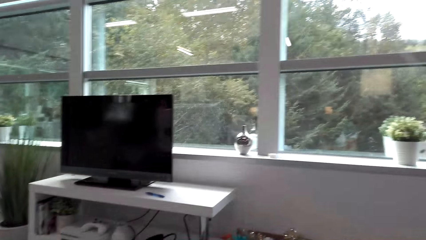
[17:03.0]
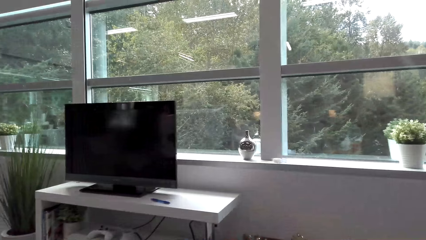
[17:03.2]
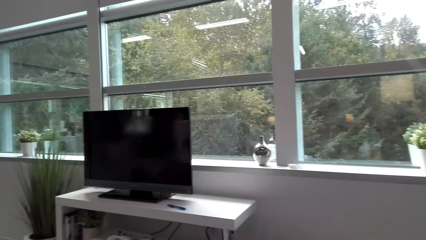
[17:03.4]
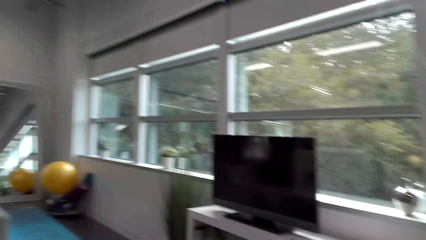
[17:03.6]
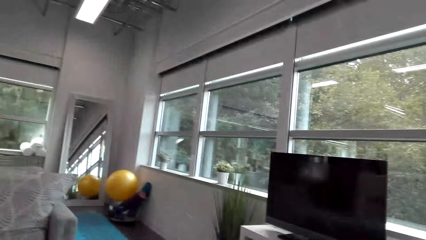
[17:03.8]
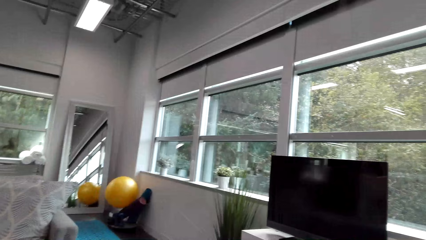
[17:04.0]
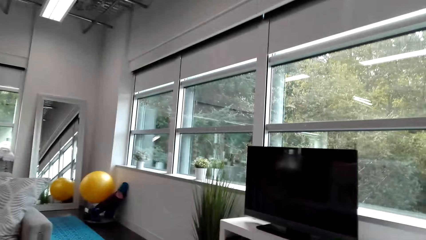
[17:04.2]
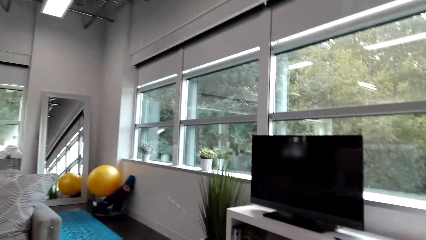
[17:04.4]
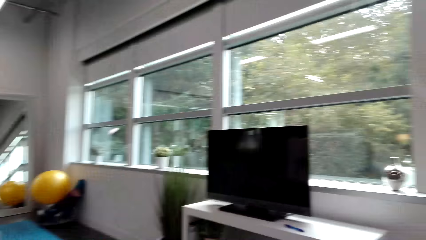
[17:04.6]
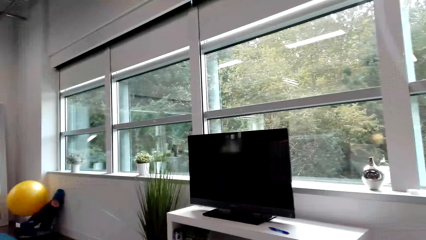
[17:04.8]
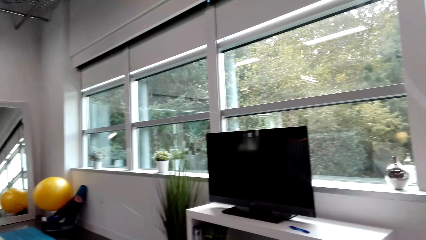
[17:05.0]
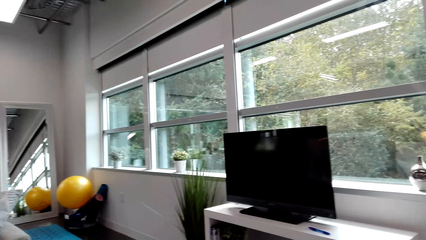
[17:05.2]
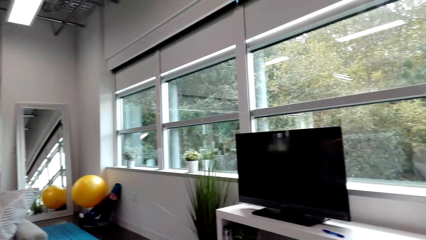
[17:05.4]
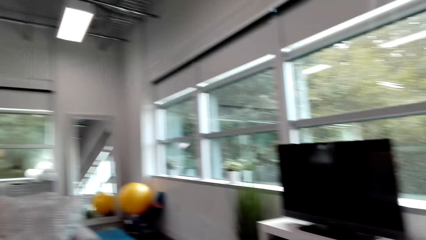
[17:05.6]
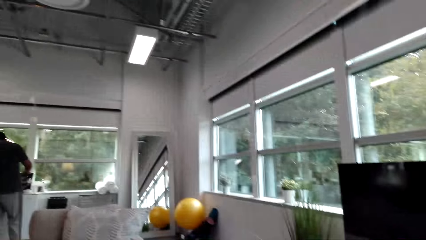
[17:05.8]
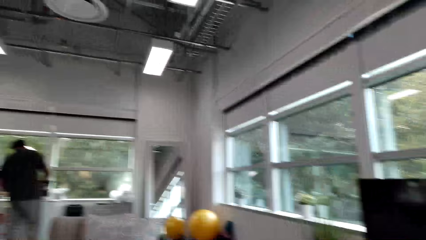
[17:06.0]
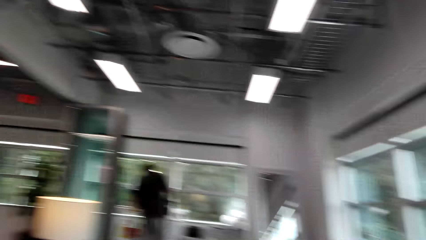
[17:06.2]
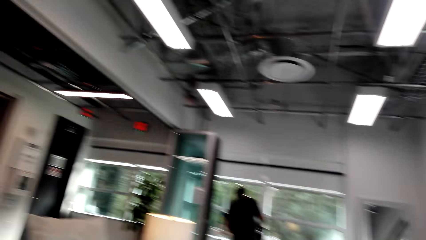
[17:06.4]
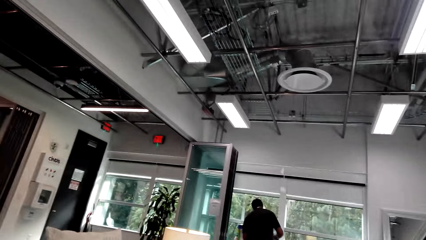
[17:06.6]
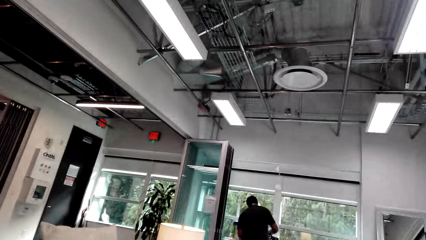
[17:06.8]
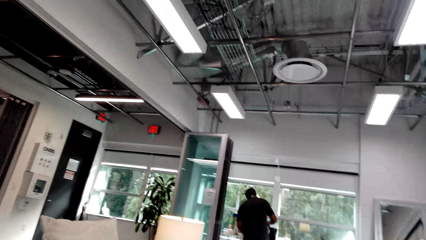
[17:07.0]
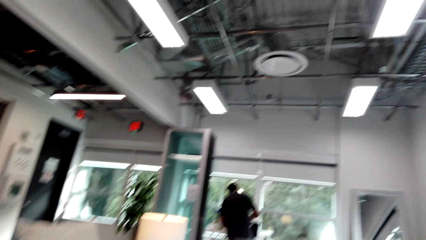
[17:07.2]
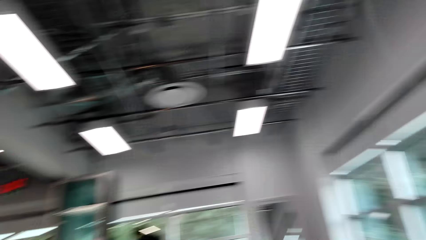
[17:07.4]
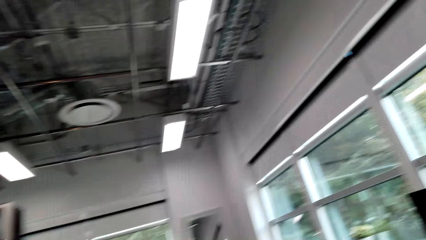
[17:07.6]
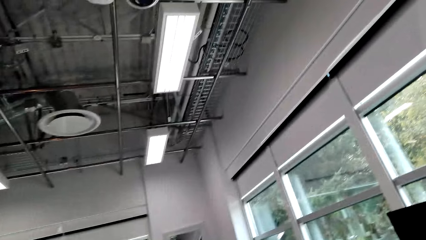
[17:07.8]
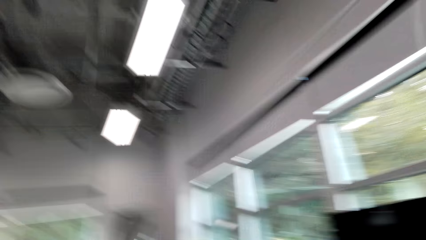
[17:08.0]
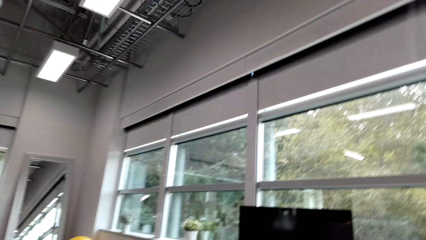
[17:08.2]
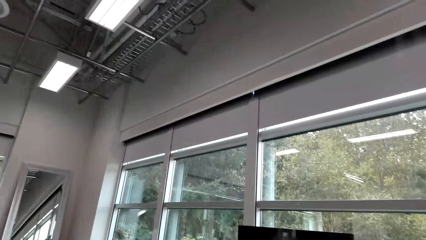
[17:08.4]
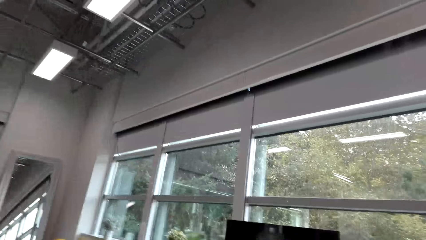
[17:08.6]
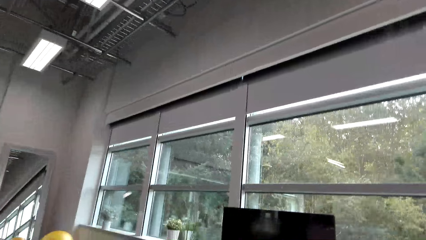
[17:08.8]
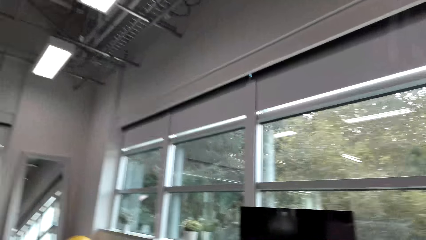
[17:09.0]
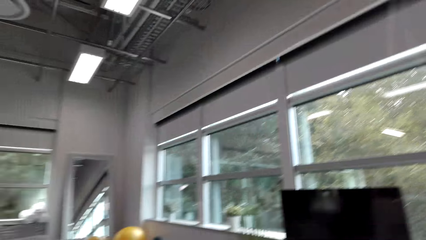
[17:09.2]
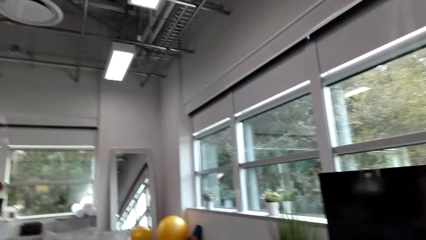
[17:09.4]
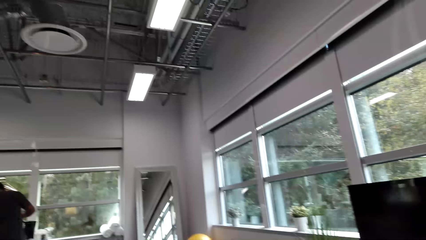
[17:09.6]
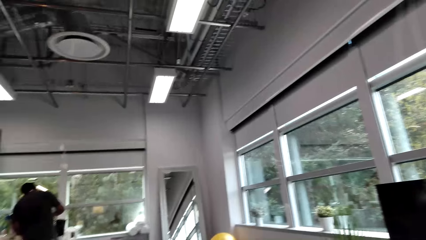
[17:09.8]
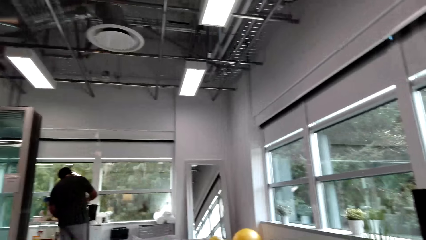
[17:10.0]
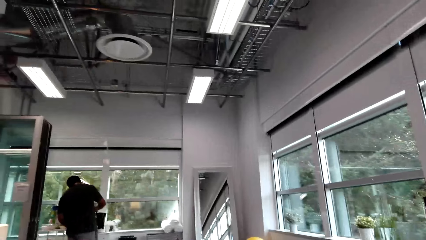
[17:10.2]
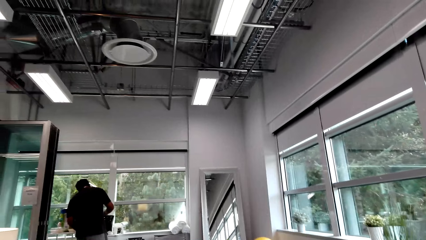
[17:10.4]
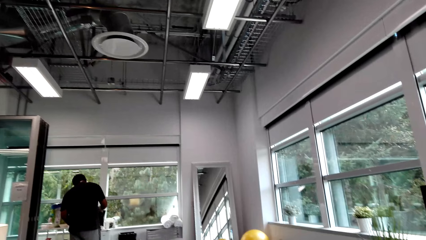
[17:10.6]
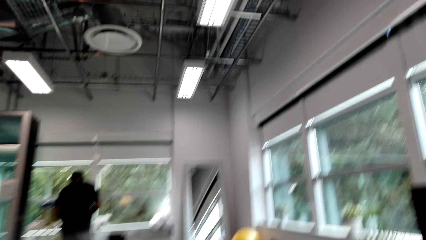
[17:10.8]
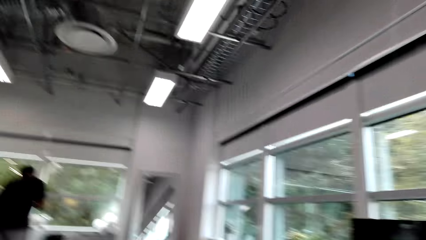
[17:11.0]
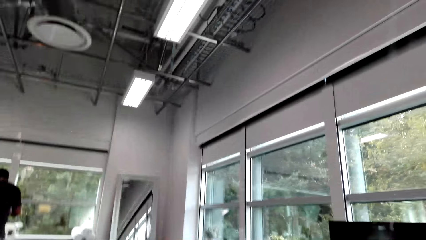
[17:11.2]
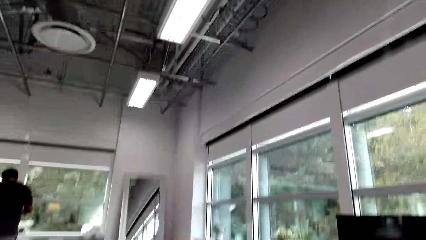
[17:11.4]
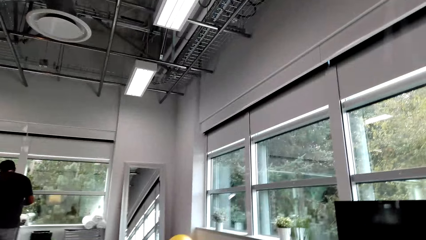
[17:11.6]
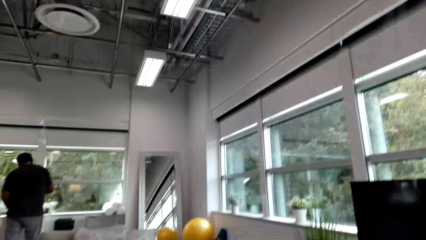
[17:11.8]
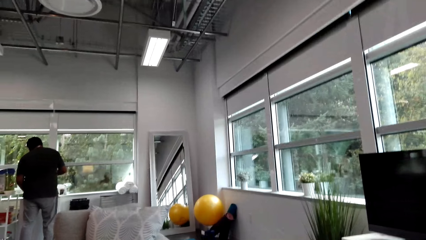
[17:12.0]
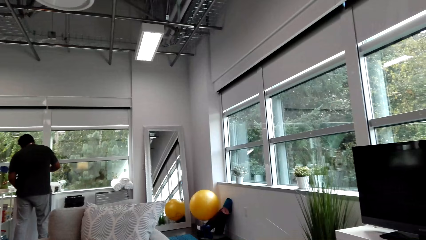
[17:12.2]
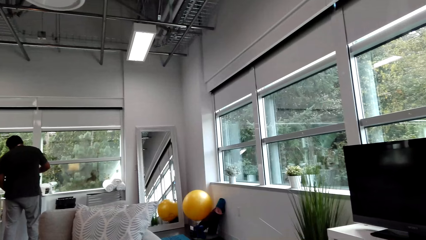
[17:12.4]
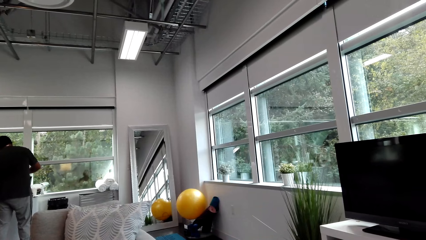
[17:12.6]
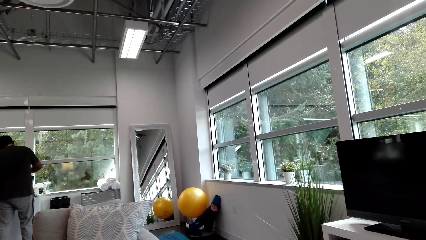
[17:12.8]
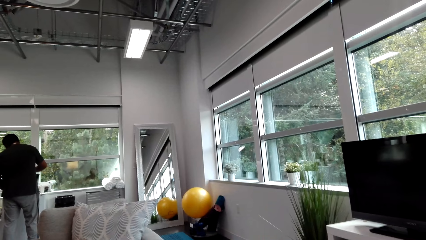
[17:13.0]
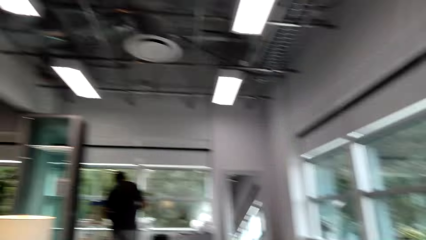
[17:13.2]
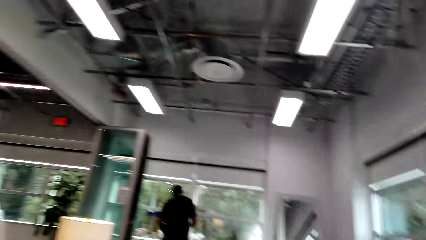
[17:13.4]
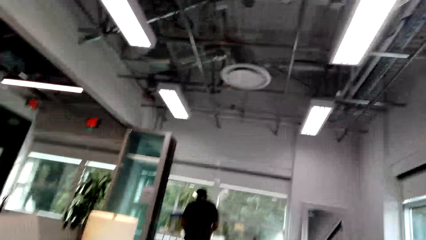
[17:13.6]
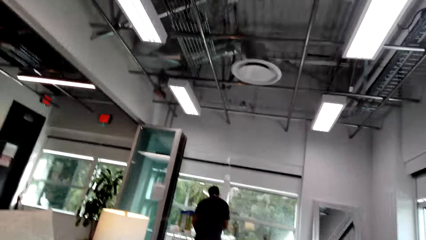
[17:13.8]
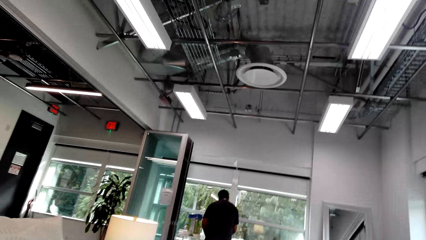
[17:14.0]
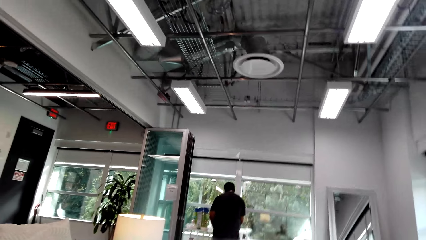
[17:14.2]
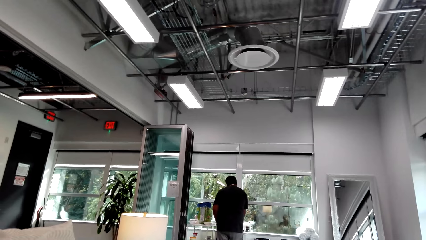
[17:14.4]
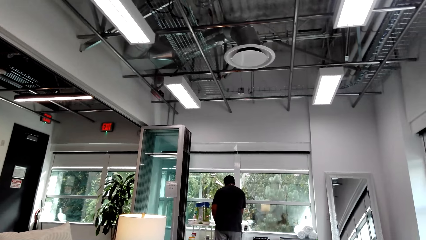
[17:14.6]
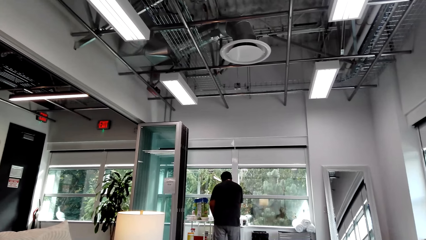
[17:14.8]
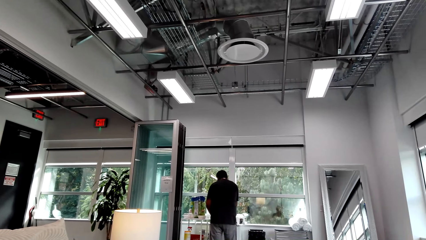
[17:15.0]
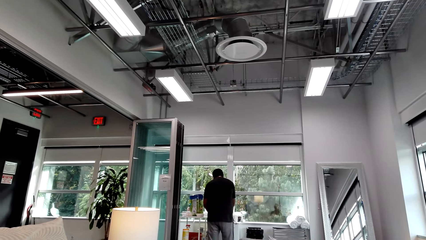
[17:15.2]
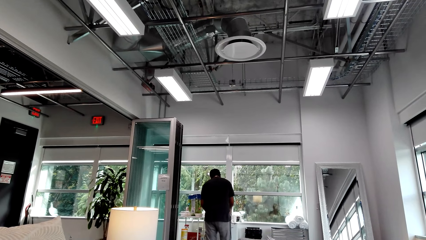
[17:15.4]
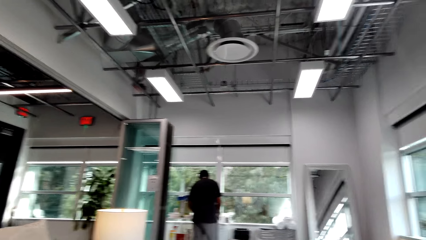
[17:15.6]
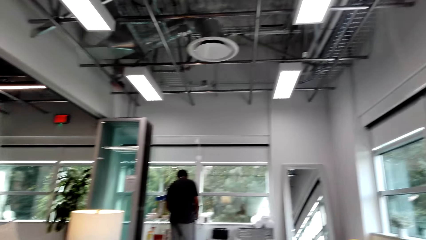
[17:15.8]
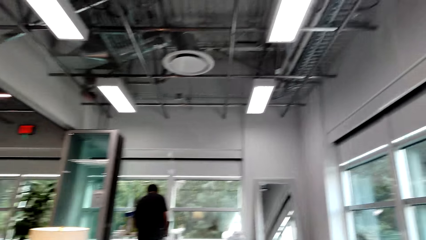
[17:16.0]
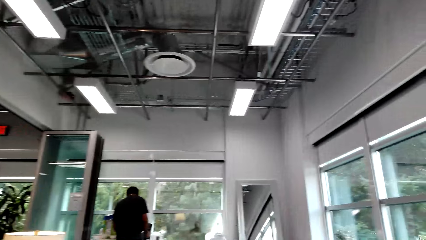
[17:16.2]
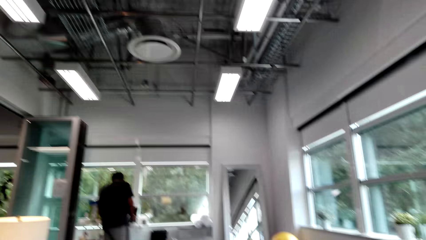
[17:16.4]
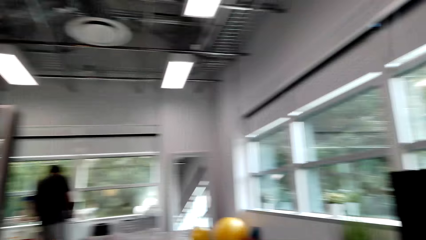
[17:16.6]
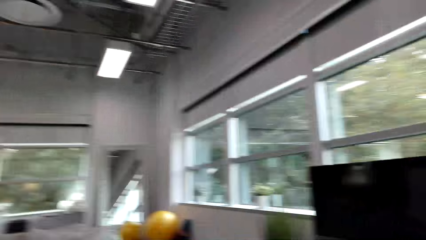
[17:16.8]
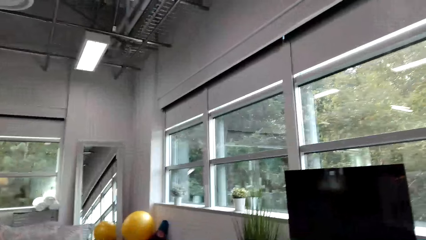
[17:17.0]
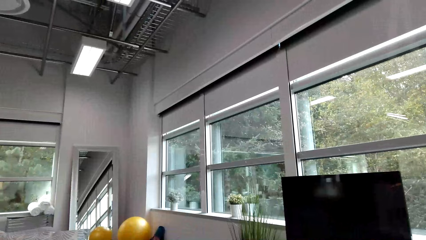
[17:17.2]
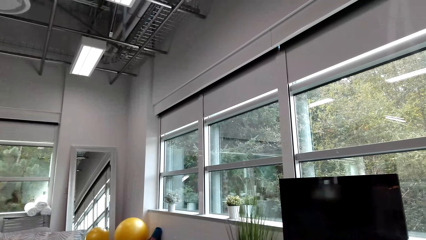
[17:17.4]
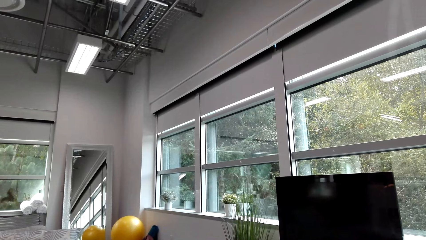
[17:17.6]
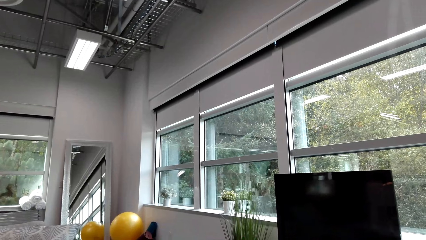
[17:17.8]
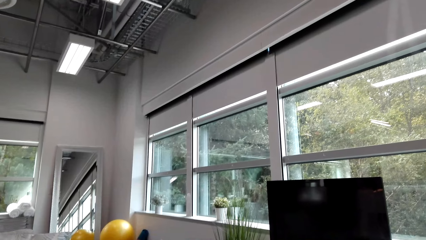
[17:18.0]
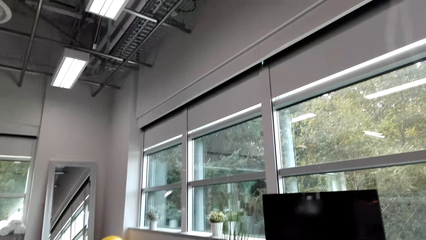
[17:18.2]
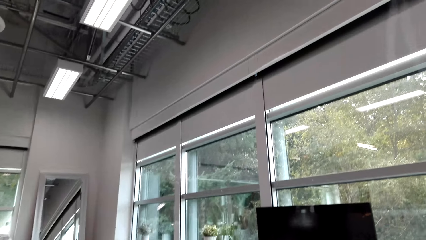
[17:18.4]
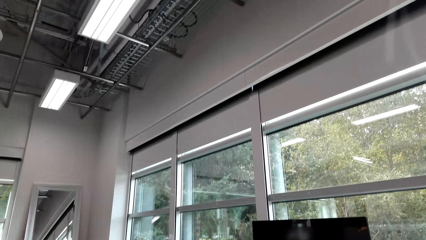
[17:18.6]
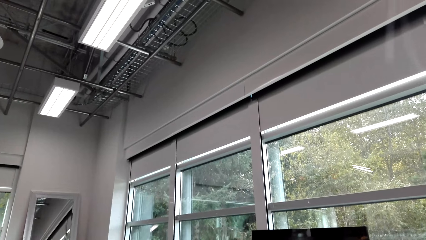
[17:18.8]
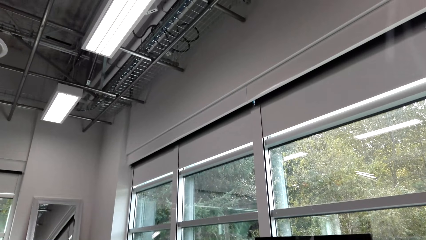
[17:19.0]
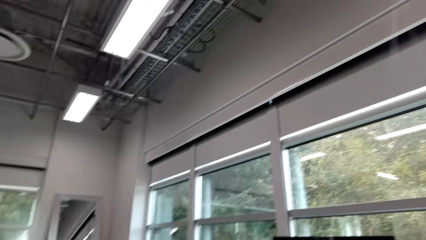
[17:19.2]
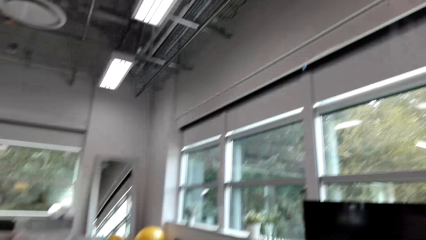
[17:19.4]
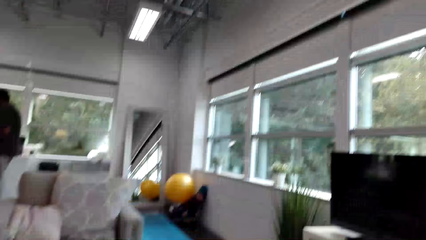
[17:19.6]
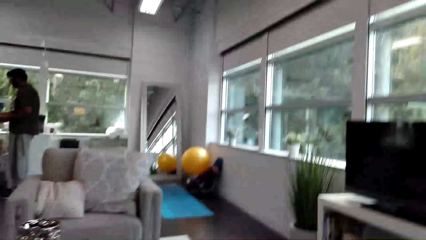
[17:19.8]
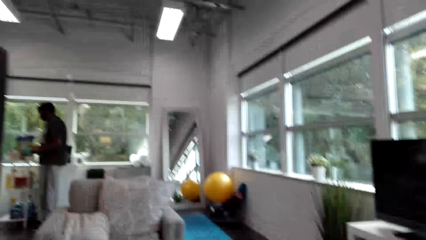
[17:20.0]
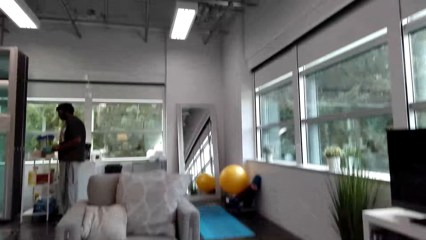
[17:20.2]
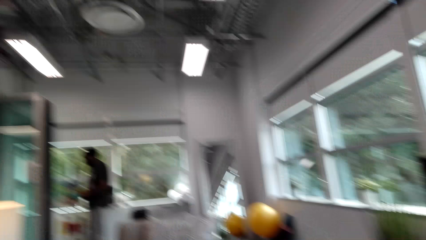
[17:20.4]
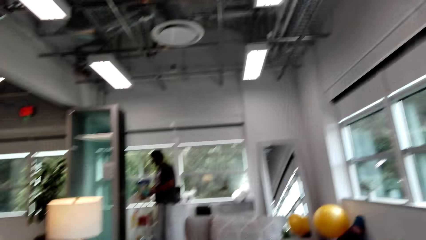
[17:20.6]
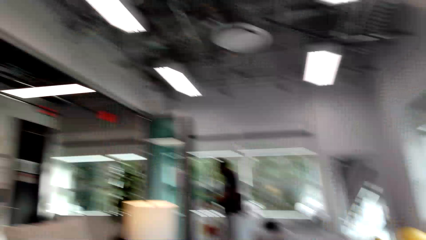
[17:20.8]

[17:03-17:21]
The man talks to the camera wearer. The camera wearer talks to the man. They interact with the man. The man talks to the camera wearer. The camera wearer looks around.
